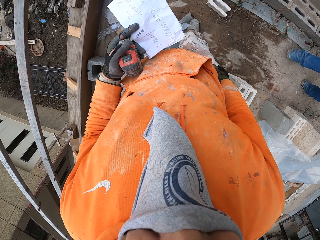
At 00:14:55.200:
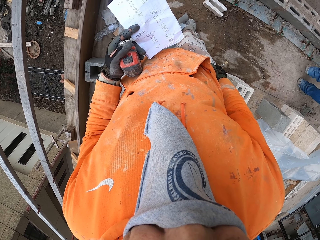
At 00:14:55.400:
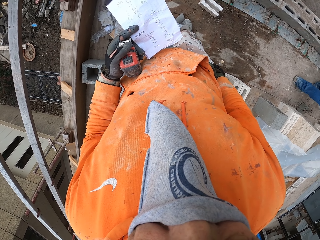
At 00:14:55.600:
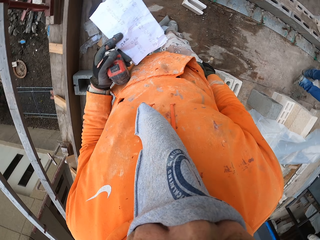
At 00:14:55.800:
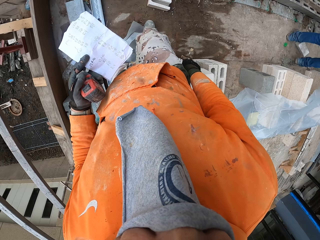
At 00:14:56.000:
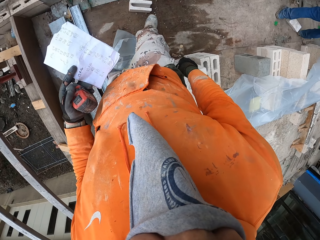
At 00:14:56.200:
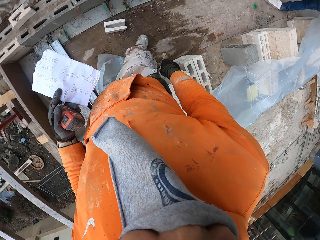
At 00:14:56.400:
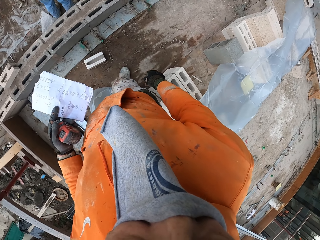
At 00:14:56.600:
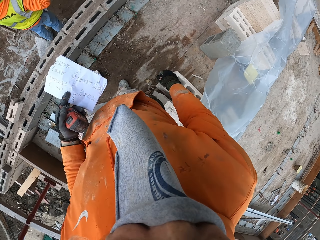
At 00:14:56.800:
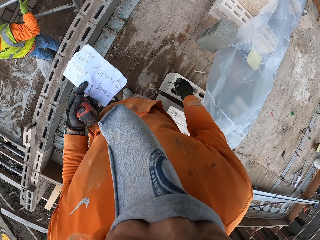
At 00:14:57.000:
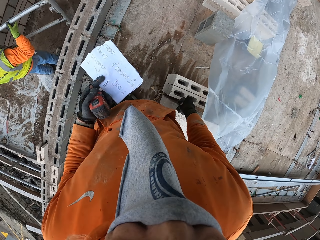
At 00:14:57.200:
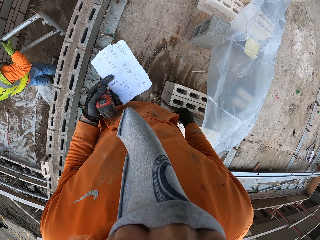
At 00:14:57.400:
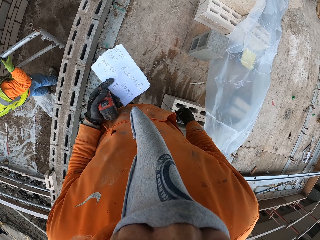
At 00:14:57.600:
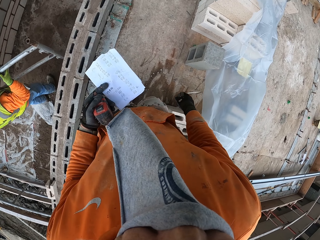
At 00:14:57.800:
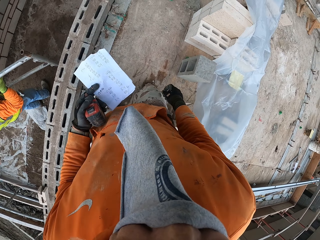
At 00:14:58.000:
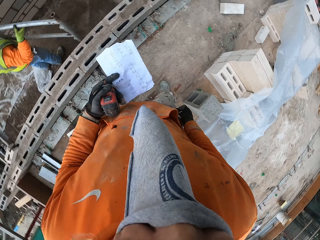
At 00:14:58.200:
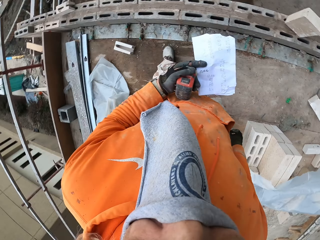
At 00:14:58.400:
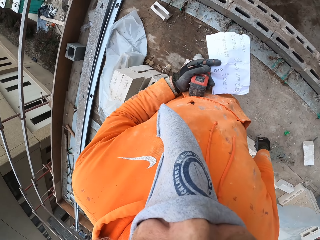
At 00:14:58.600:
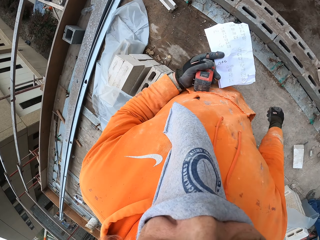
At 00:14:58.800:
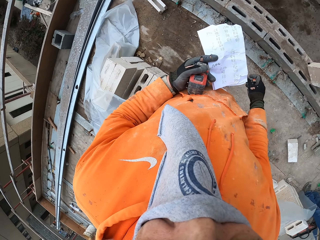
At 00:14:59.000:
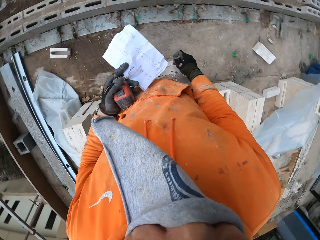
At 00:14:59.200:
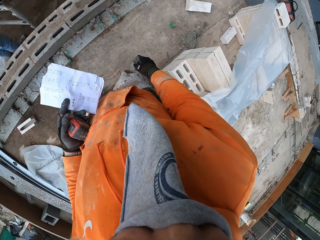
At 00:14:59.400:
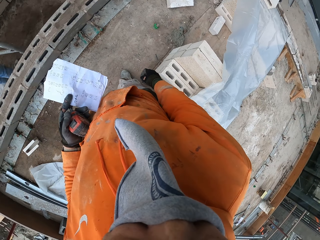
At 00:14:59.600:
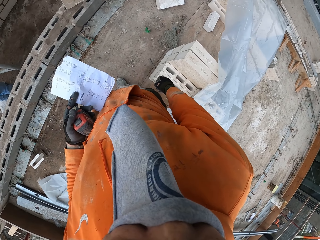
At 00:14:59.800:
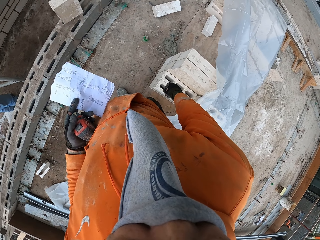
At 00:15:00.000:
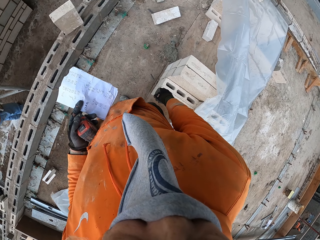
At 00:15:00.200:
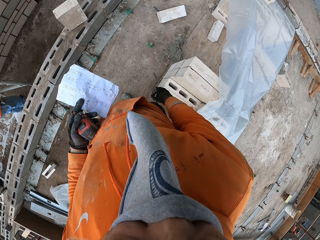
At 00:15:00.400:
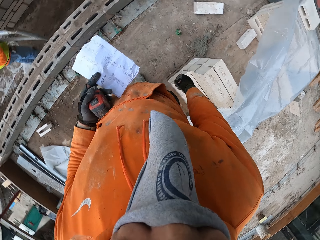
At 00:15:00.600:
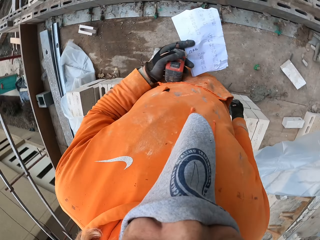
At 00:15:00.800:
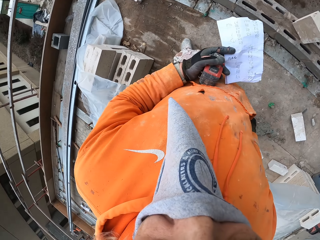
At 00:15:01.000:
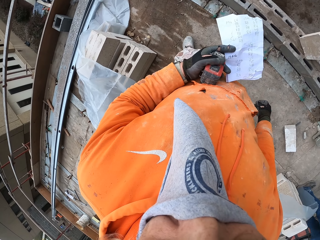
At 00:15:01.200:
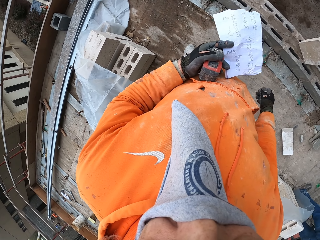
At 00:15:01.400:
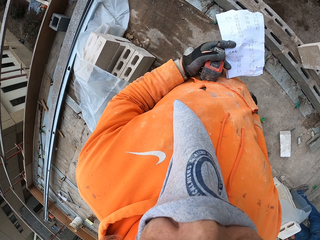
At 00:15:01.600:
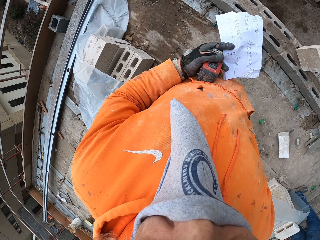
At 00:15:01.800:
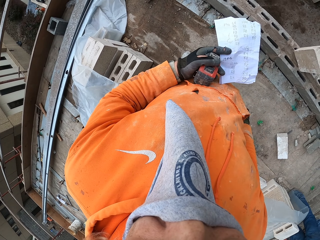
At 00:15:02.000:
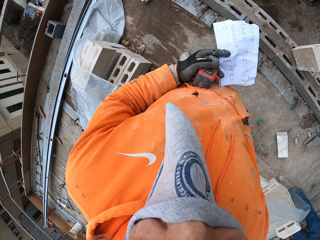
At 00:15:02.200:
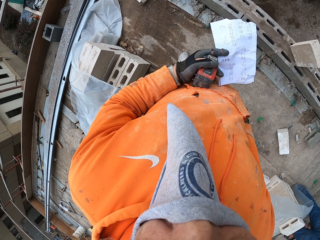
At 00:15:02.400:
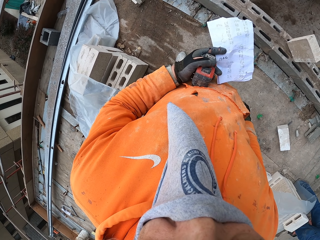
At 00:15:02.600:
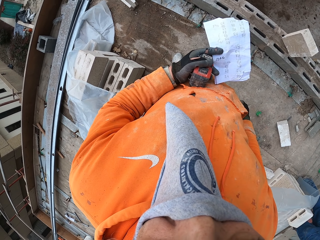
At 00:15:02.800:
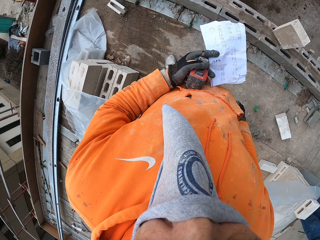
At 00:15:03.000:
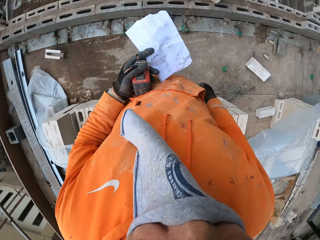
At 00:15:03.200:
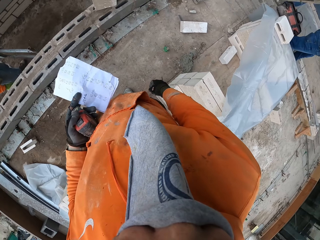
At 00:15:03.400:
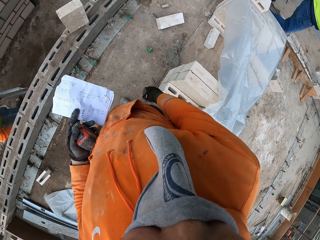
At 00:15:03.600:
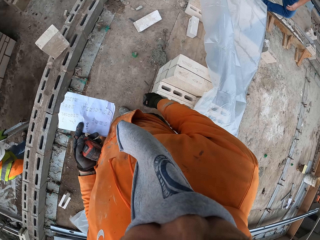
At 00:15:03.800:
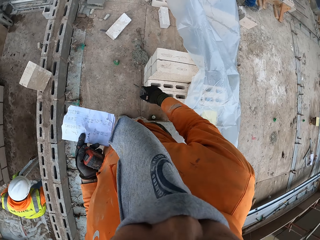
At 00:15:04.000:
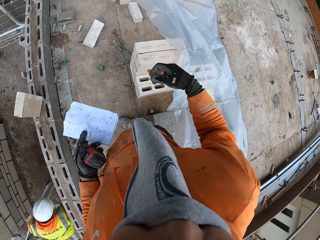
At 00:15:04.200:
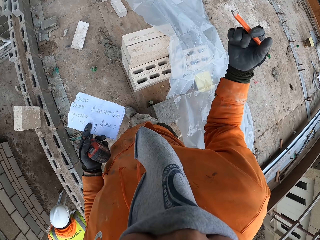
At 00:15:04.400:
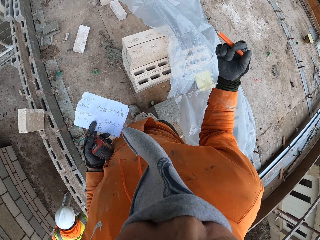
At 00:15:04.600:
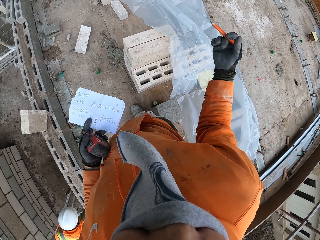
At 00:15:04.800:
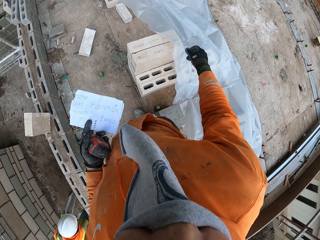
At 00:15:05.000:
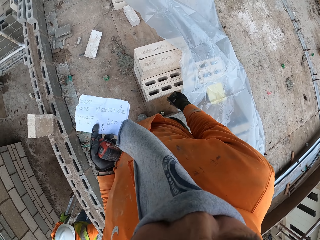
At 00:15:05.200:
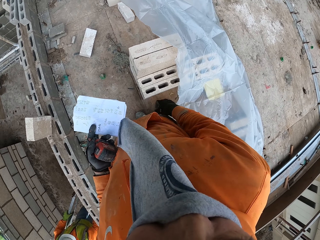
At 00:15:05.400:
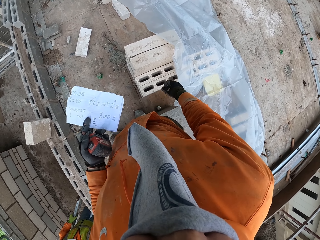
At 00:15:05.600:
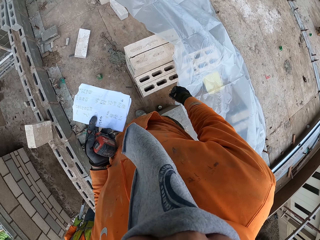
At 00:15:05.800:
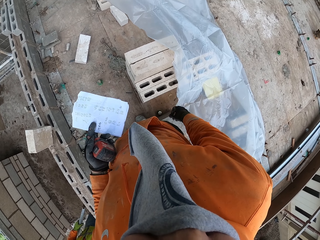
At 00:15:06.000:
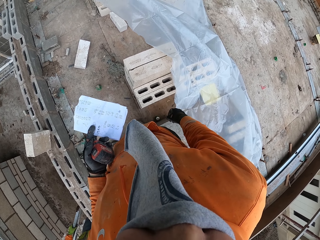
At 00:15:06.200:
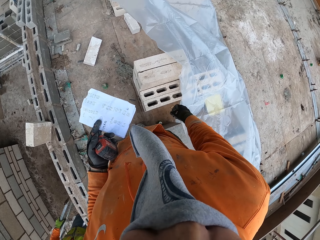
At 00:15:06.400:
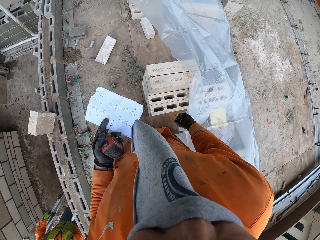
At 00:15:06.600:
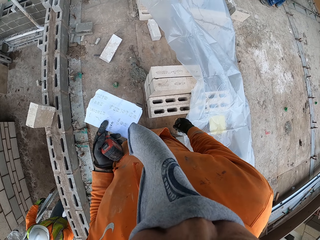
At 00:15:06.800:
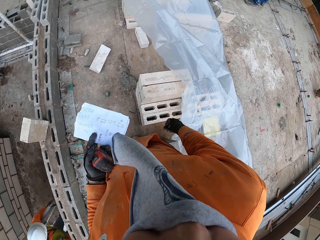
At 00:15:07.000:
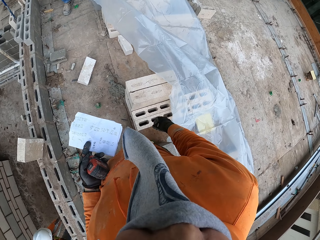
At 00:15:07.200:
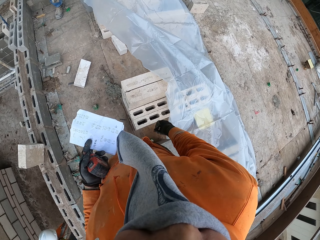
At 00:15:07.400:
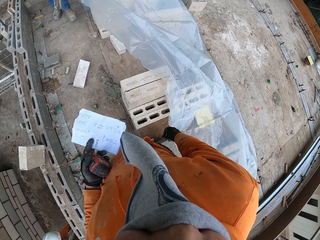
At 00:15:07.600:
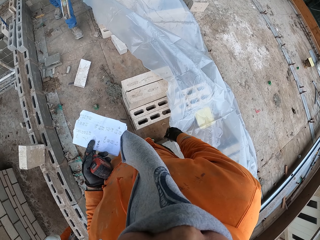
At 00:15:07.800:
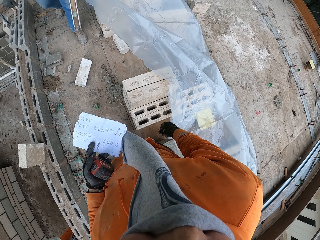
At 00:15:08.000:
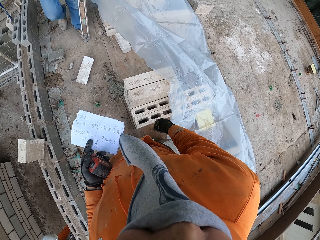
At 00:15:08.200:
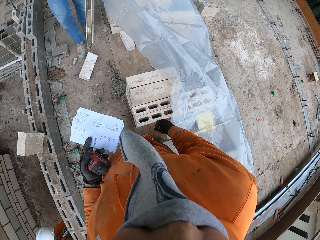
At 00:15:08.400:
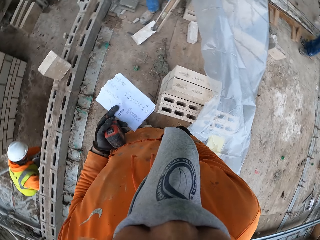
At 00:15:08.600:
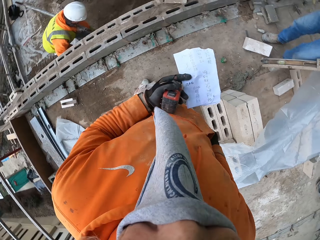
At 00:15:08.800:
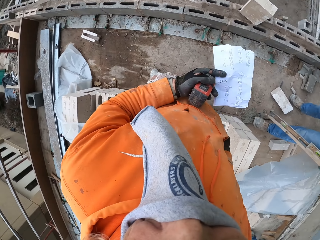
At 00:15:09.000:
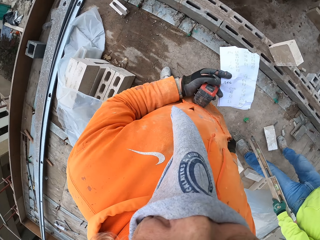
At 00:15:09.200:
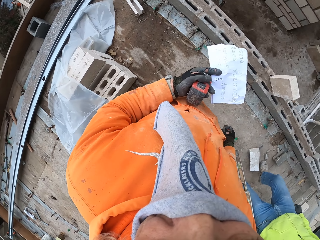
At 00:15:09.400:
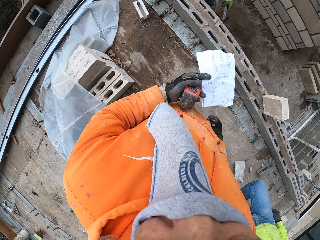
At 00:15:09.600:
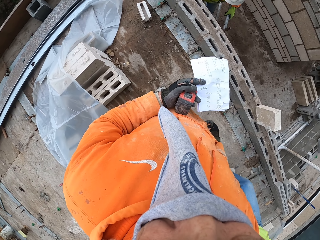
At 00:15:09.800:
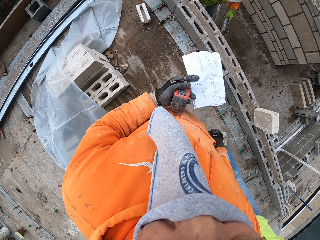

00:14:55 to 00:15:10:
A man walks away. The camera wearer walks around the new building foundation. He looks around the new building foundation. He stares at the foundation. He looks around the new building foundation. He moves his hand. He lifts a hand up. He stares at the foundation. He drops the hand. He looks around the new building foundation.

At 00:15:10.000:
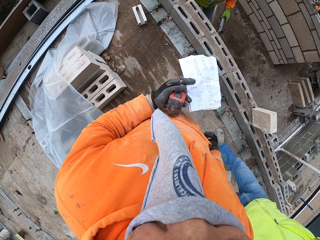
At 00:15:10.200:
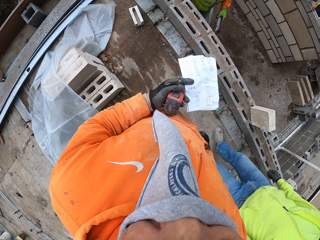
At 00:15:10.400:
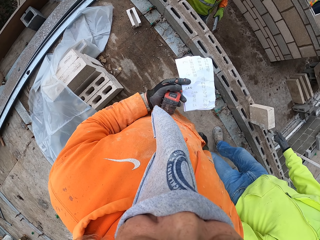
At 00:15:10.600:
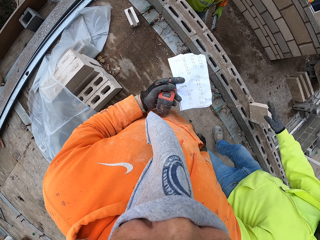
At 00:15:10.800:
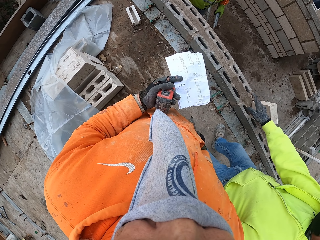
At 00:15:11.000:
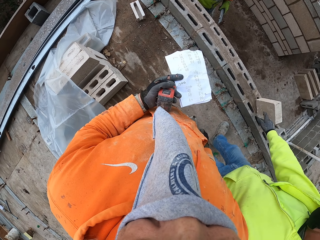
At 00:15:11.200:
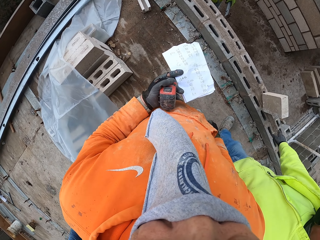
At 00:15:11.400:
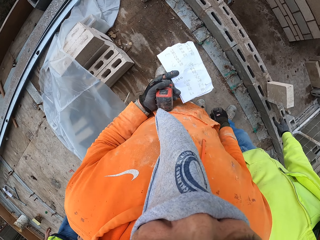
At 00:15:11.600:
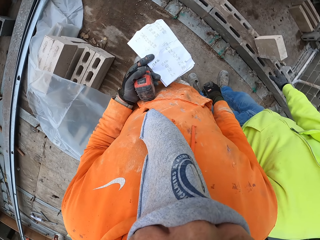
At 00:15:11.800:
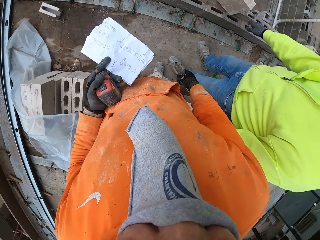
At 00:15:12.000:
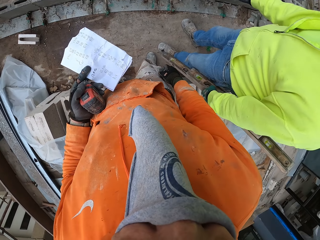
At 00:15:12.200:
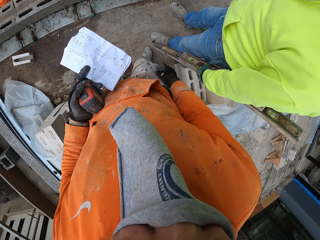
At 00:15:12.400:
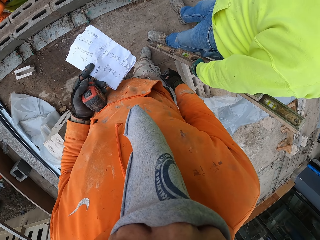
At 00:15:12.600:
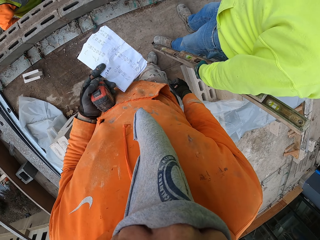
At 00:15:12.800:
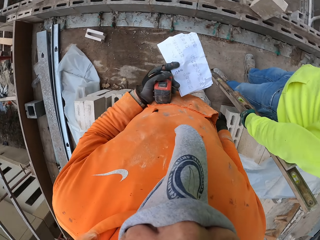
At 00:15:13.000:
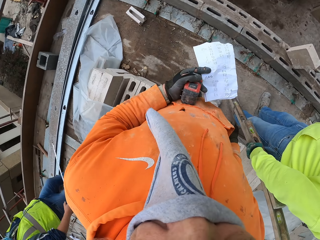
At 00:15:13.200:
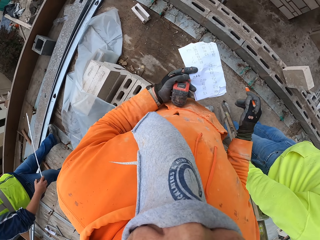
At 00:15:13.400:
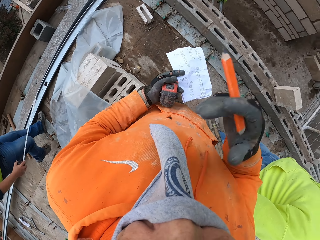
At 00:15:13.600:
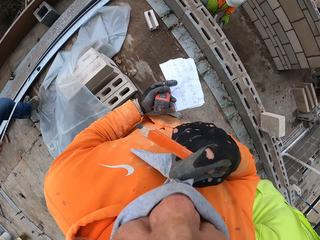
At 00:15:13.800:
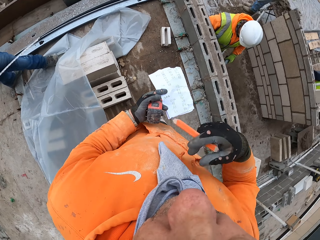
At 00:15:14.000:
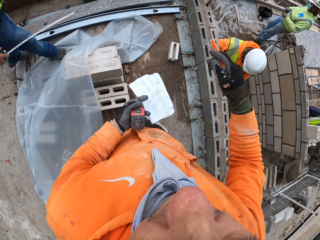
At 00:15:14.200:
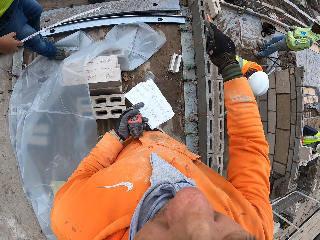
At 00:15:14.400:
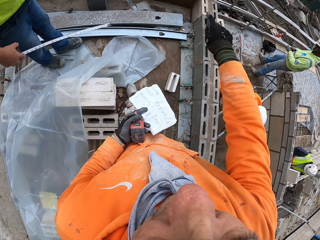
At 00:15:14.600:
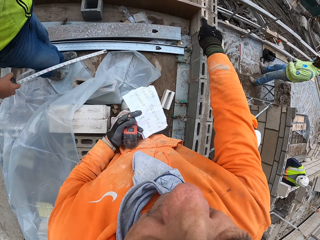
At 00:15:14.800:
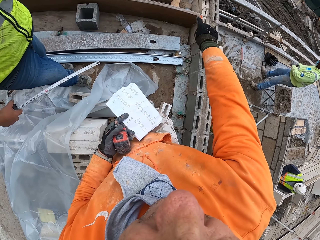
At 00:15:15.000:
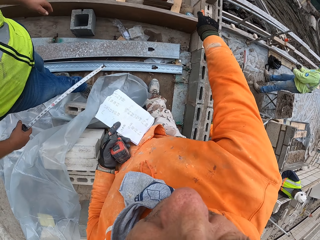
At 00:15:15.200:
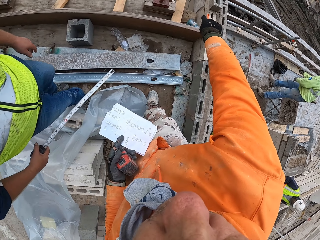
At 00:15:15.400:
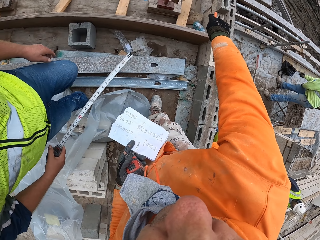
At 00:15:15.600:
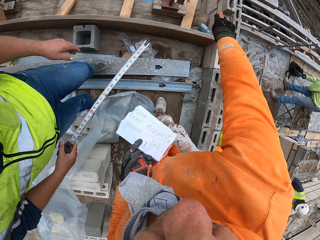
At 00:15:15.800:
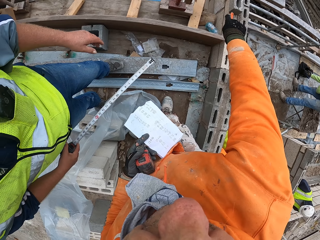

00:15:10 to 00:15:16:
The camera wearer stares at the foundation. A man talks to the camera wearer. The camera wearer looks around the new building foundation. He lifts a hand up. He removes the bandana from the mouth. He stretches a hand. He points on the foundation with his finger.
